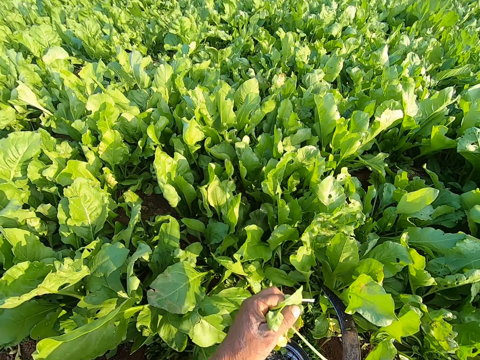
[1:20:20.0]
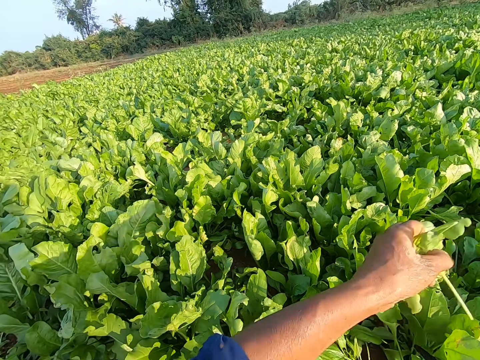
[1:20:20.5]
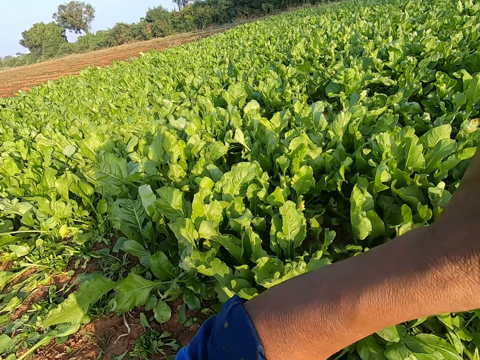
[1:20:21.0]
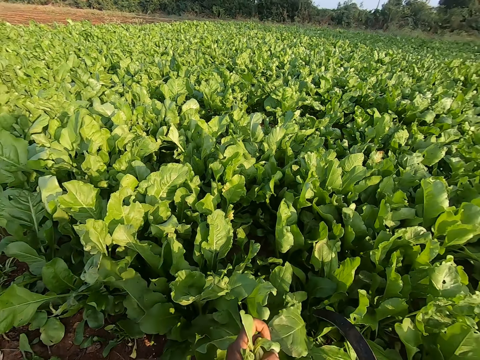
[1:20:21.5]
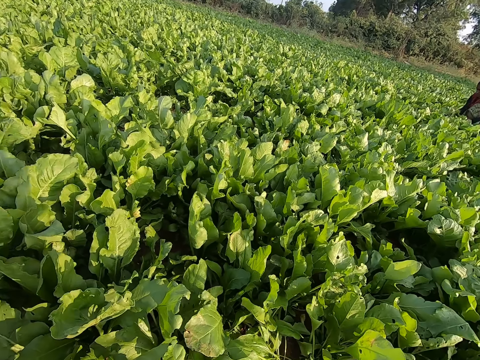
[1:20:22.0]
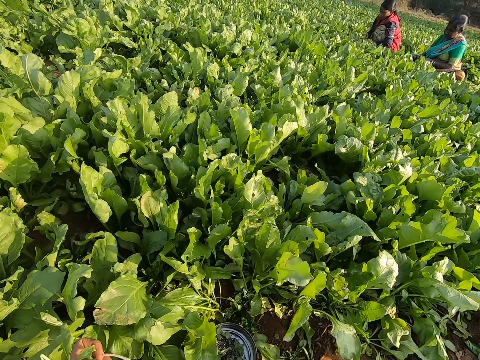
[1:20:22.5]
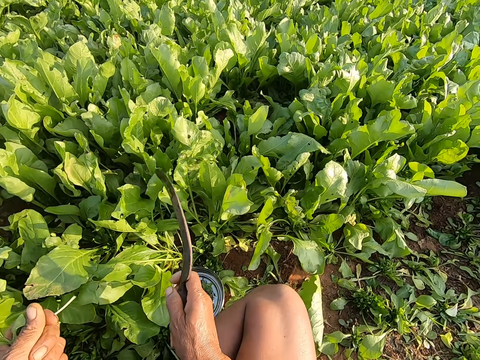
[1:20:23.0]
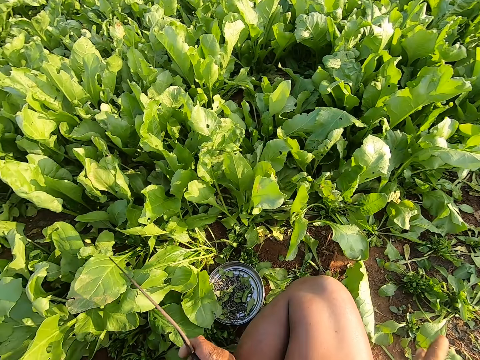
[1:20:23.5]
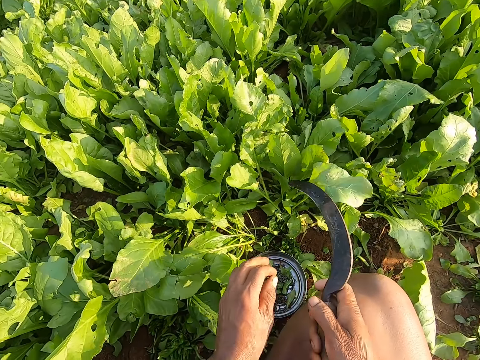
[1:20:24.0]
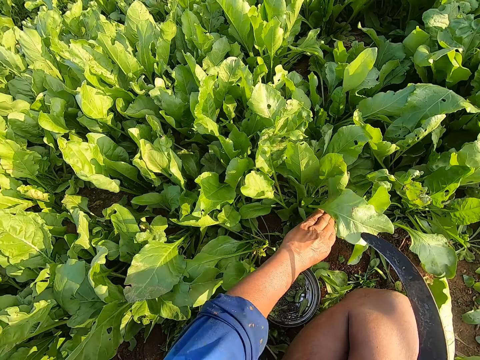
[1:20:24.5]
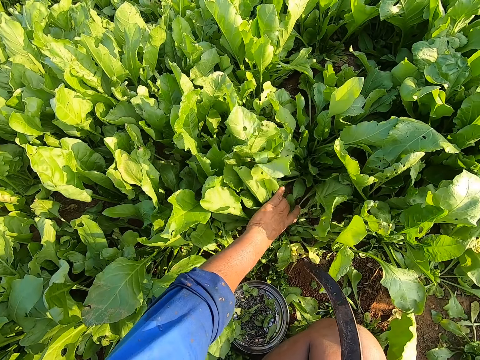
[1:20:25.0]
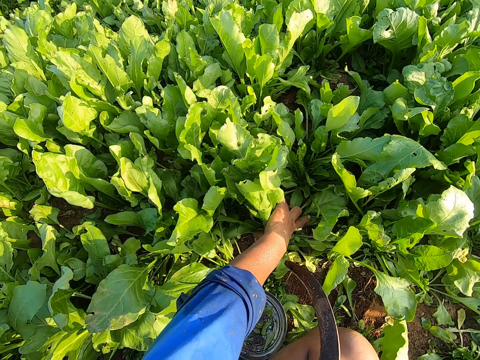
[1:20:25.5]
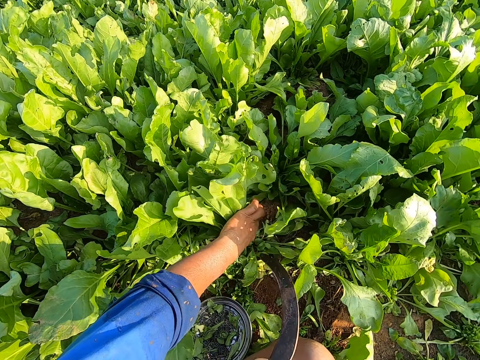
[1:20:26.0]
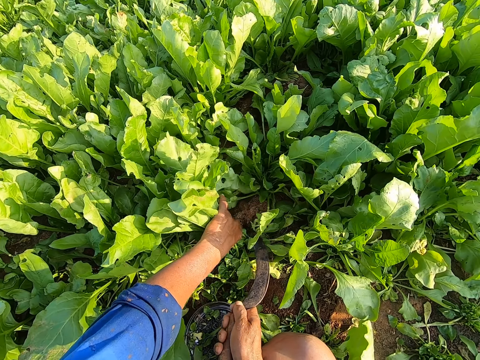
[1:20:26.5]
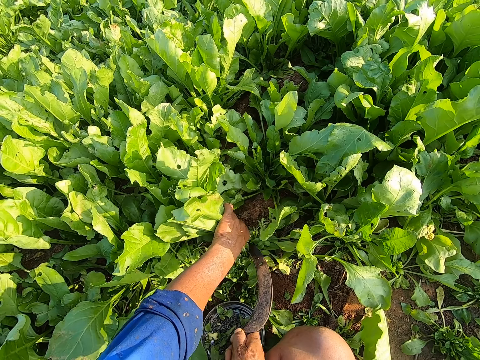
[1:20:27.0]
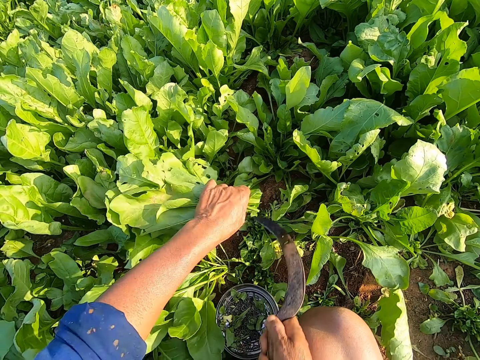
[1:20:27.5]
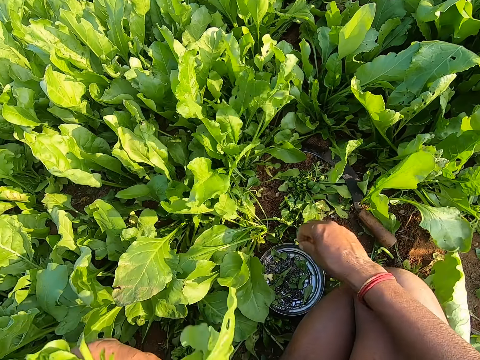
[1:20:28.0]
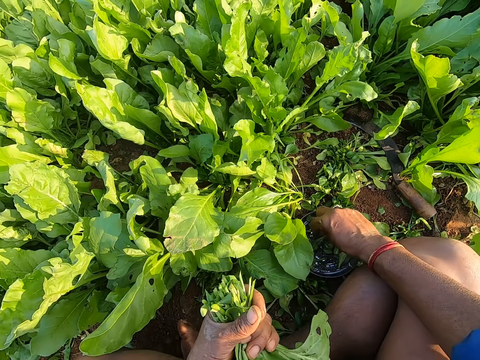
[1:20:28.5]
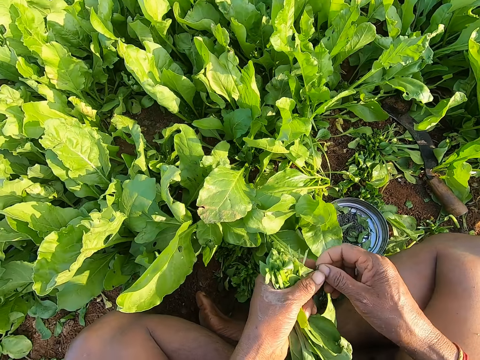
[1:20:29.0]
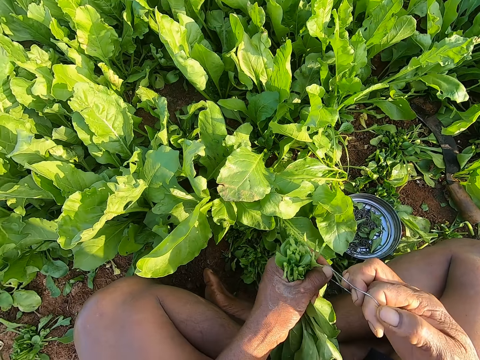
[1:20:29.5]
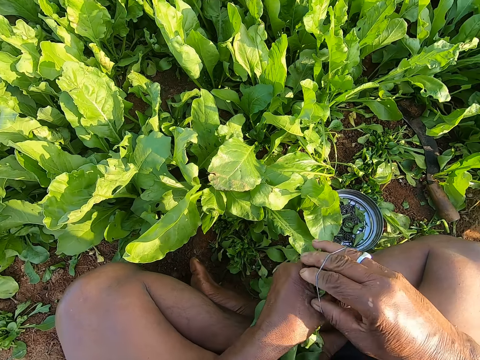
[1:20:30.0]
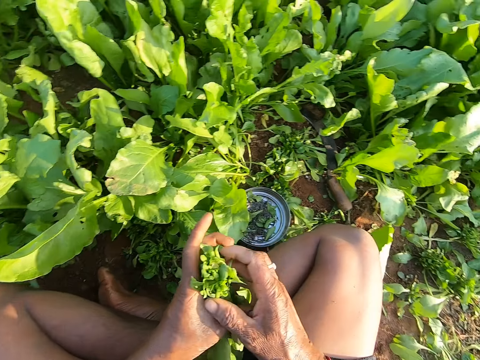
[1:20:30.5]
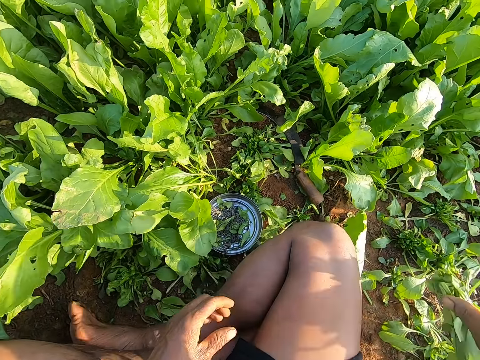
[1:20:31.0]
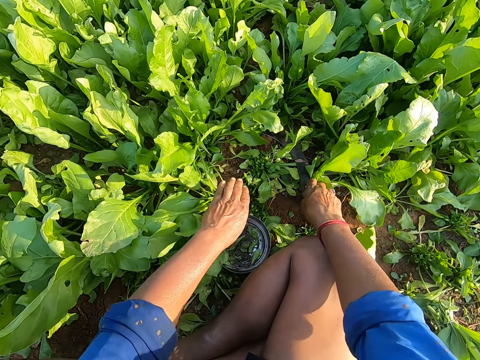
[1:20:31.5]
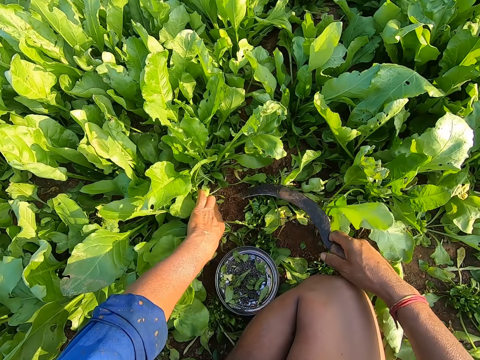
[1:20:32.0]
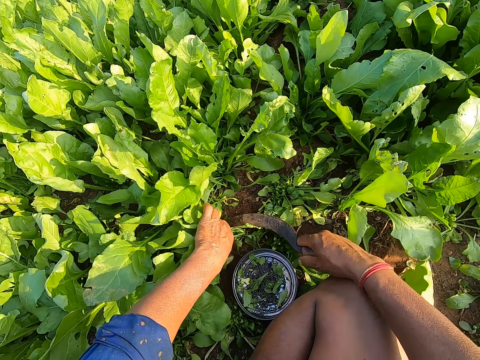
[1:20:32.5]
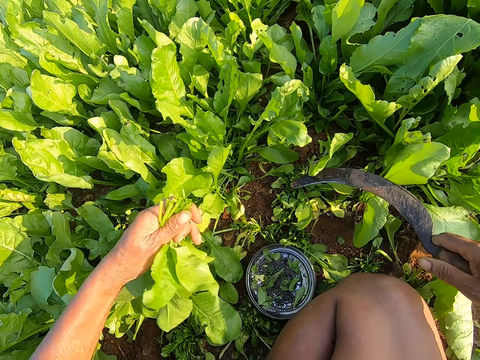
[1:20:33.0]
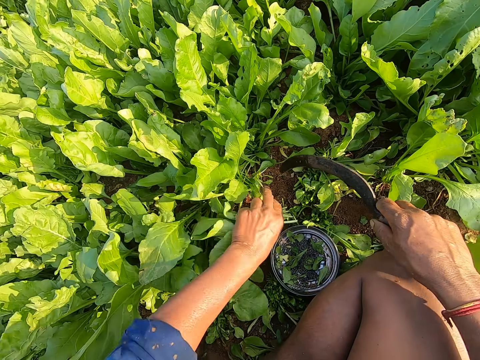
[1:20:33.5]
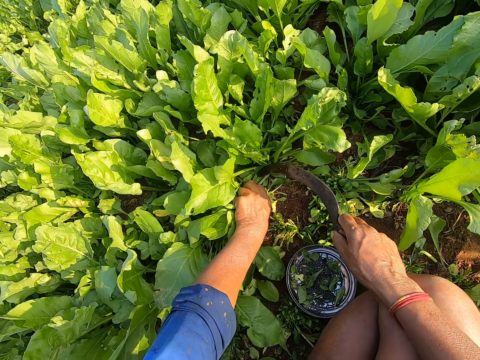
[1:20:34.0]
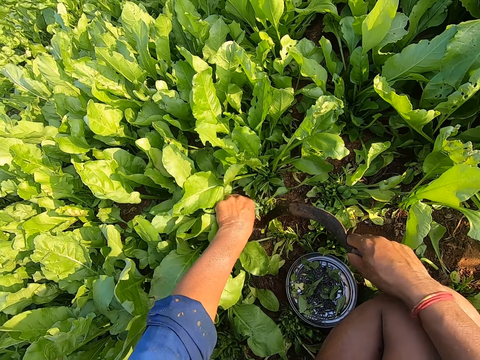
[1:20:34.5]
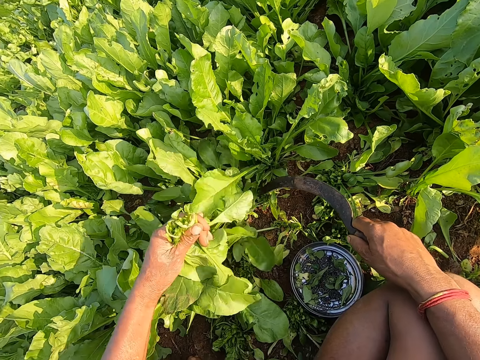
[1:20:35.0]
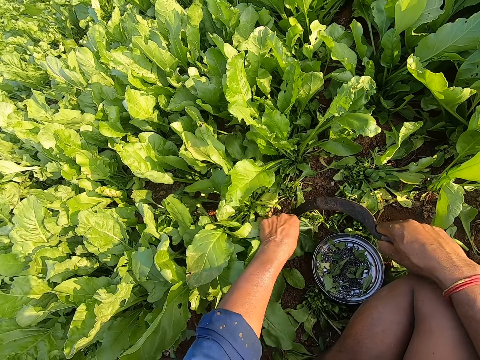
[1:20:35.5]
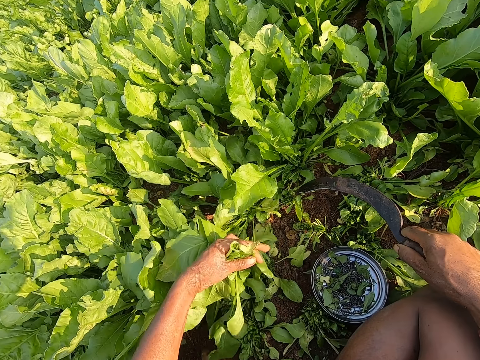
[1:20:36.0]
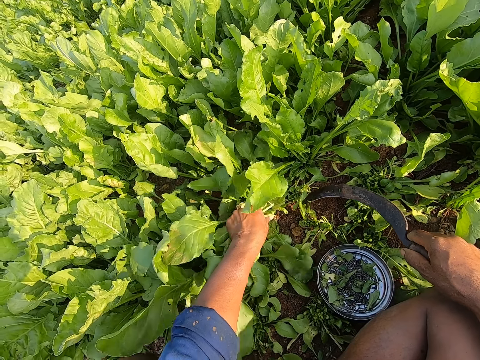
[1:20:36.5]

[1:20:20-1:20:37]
The camera wearer raises his left hand. He drops his left hand. He interacts with a woman. He raises his right hand. Another woman harvests spinach leaves with a sickle in her right hand. A third woman harvests spinach leaves with a sickle in her right hand. The camera wearer drops his right hand. He throws the spinach leaves in his left hand on the ground. He holds some spinach. He harvests the spinach leaves with the sickle in his right hand. He drops the sickle in his right hand on the ground. He picks up a rubber band on the plate on the ground with his right hand. He binds the spinach leaves in his left hand with the rubber band in his right hand. He drops the spinach leaves on the ground with his right hand. He picks up the sickle on the ground with his right hand. He talks with a woman. He holds some spinach. He harvests the spinach leaves with the sickle in his right hand. He holds some spinach. He cuts some spinach.

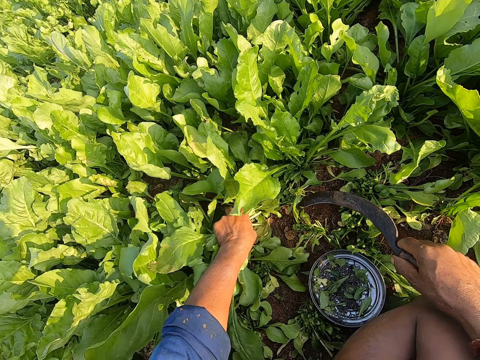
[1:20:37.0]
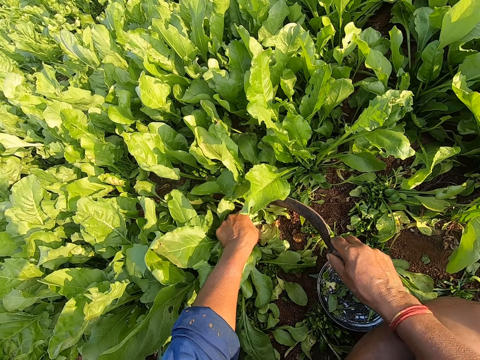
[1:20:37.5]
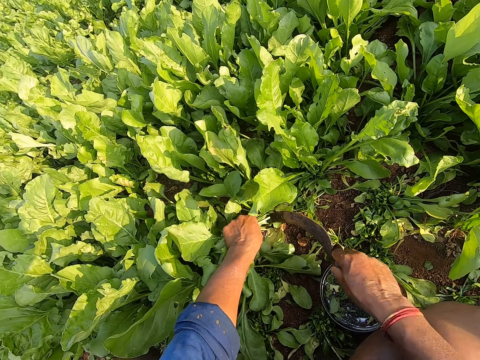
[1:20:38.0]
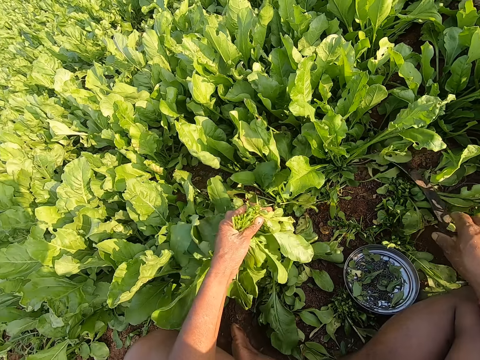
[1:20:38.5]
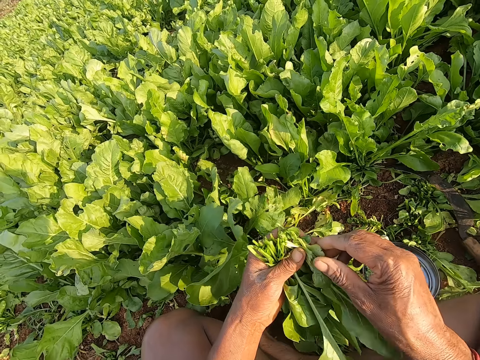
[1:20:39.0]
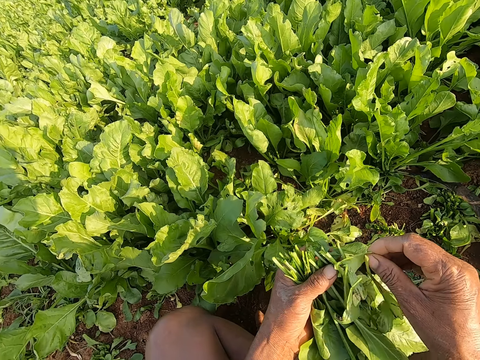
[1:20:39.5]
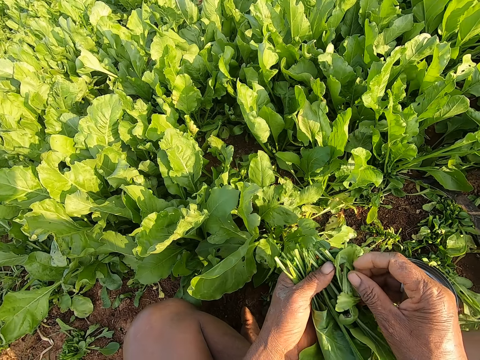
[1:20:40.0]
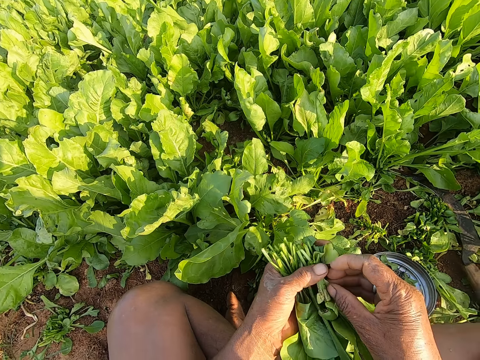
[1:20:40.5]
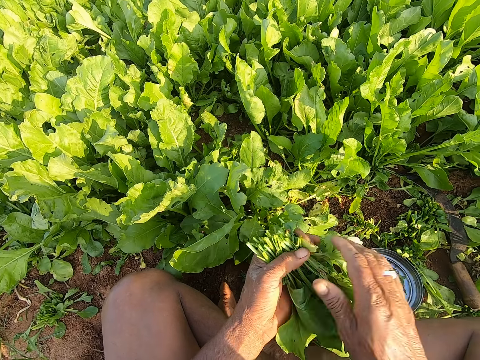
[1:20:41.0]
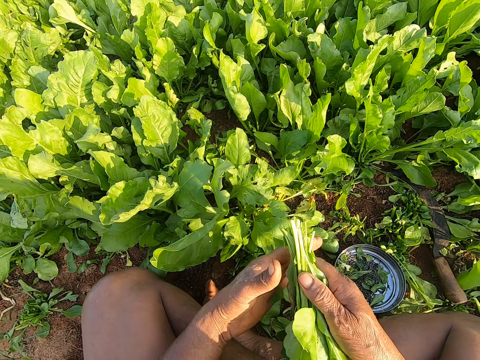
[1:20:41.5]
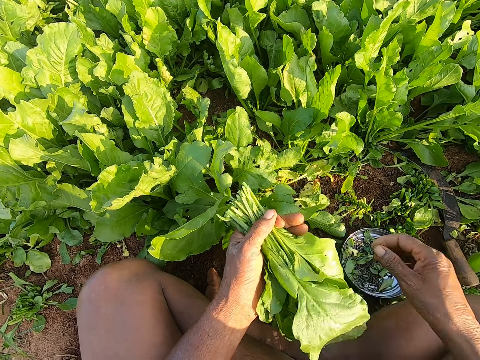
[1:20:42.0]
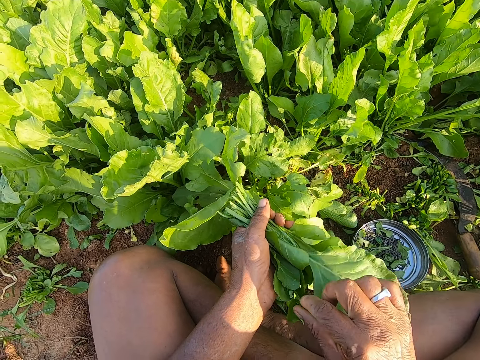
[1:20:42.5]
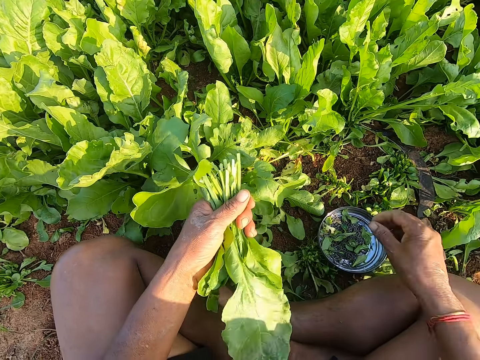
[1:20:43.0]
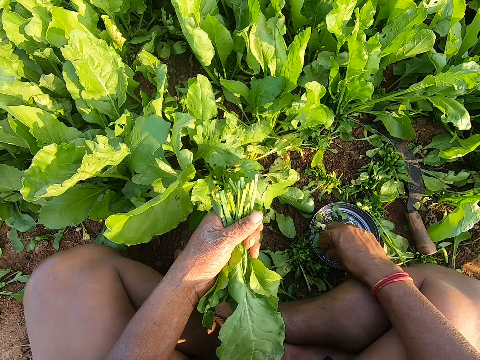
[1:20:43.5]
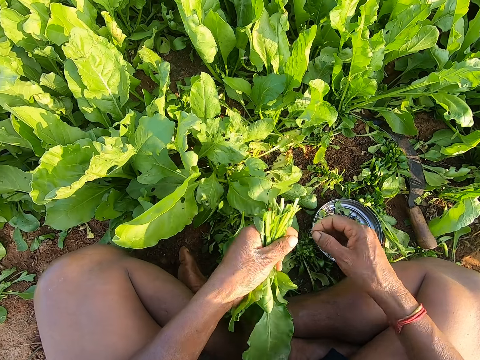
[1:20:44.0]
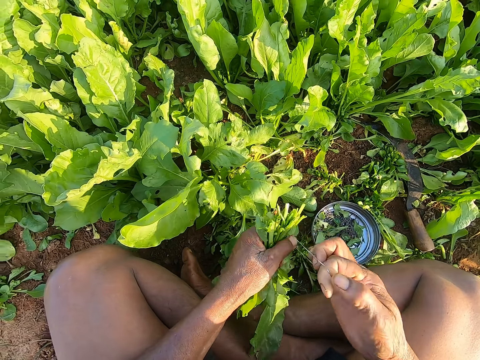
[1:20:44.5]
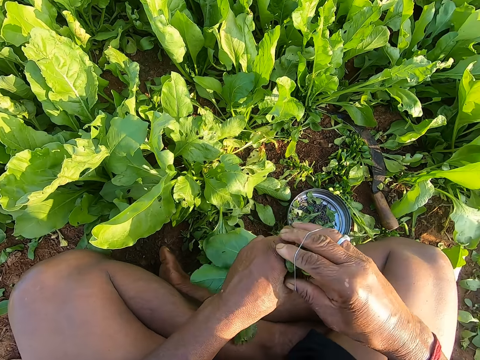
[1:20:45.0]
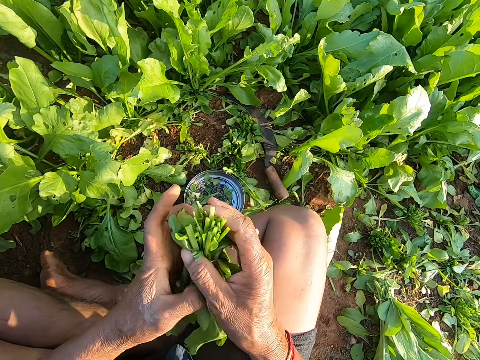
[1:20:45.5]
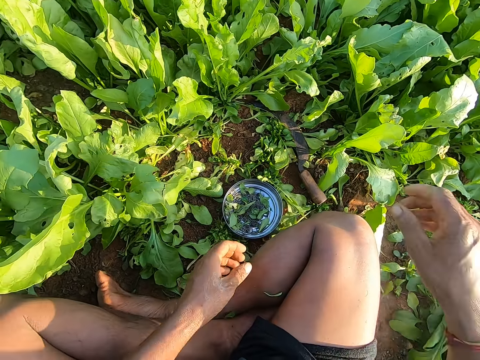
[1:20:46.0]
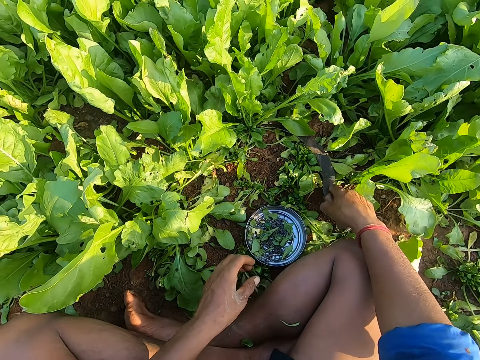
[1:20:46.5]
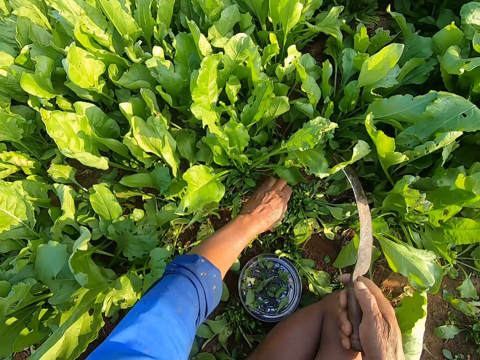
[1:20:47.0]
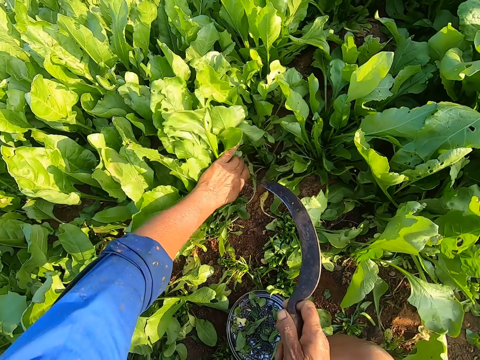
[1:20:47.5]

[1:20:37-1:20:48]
The camera wearer holds some spinach. He cuts some spinach. He drops the sickle in his right hand on the ground. He arranges the spinach leaves in his left hand with his right hand. He picks up a rubber band on the plate on the ground with his right hand. He binds the spinach leaves in his left hand with the rubber band in his right hand. He drops the spinach leaves on the ground with his right hand. He picks up the sickle on the ground with his right hand.
